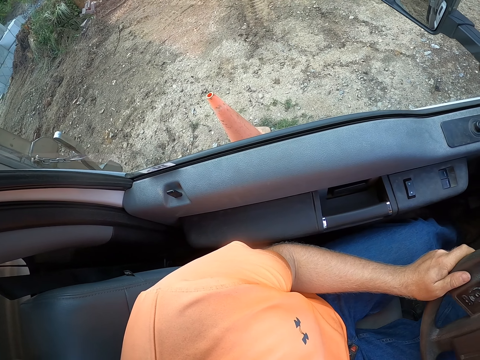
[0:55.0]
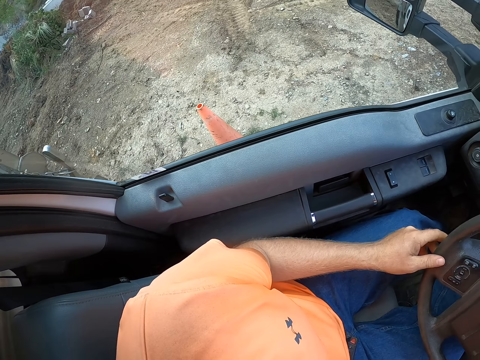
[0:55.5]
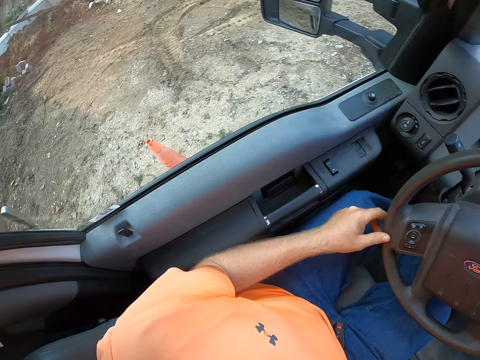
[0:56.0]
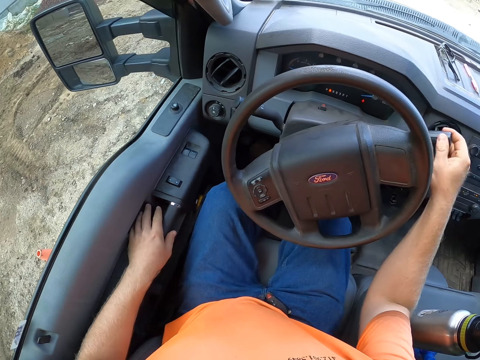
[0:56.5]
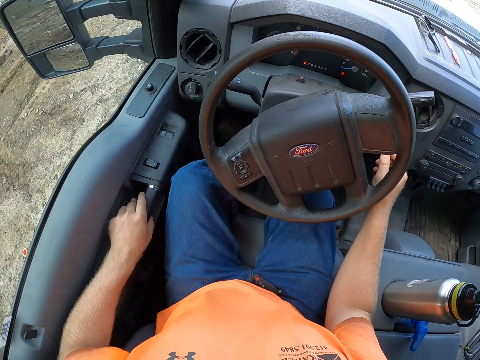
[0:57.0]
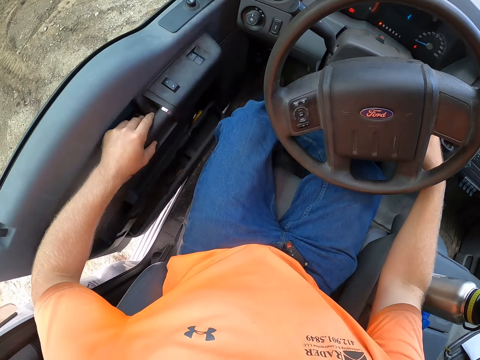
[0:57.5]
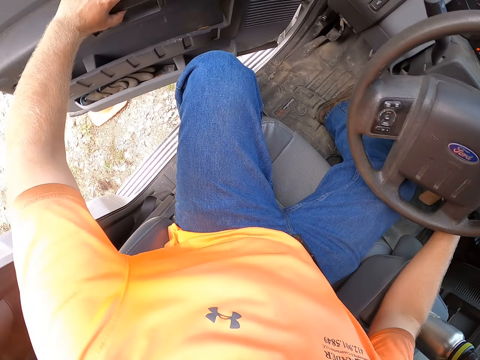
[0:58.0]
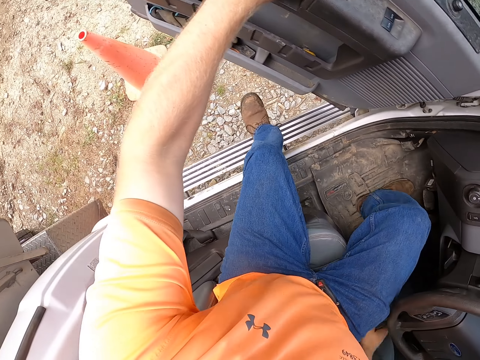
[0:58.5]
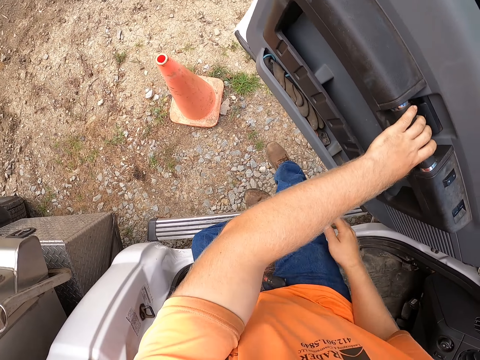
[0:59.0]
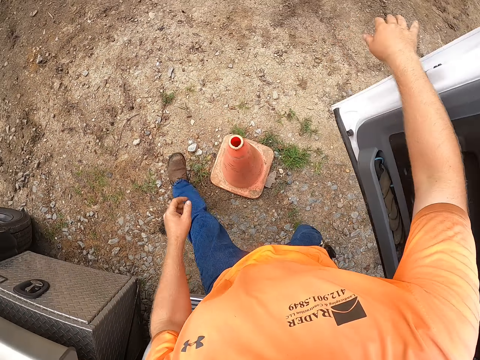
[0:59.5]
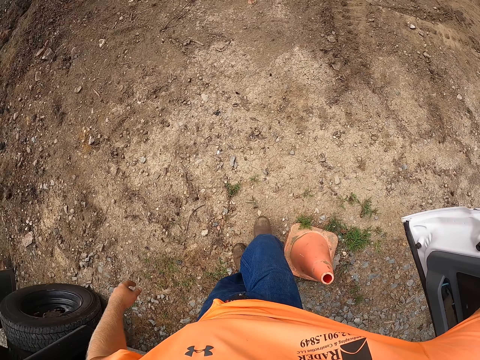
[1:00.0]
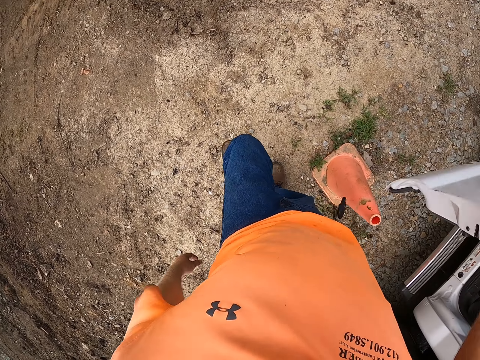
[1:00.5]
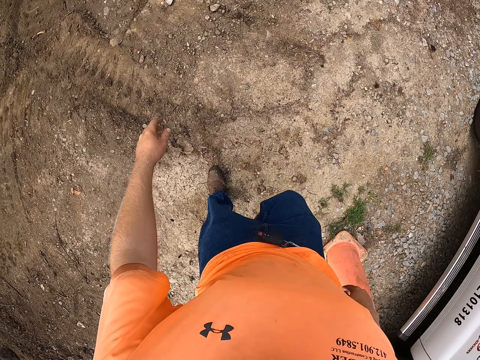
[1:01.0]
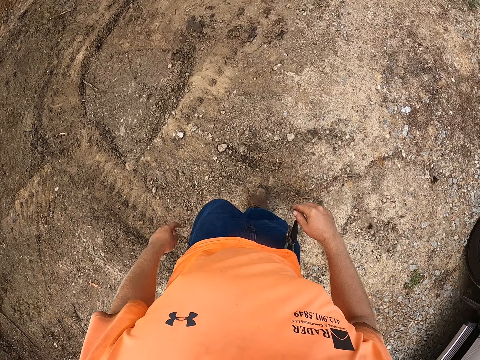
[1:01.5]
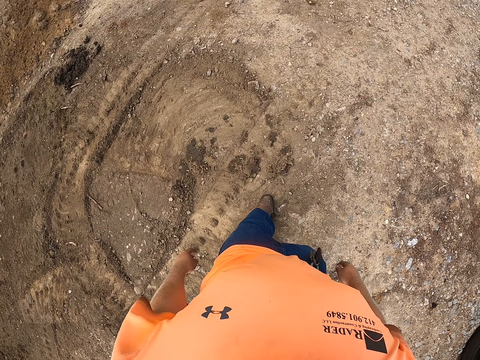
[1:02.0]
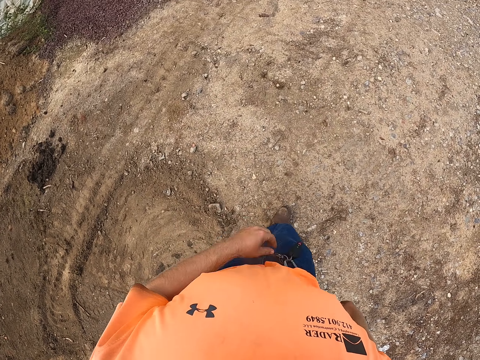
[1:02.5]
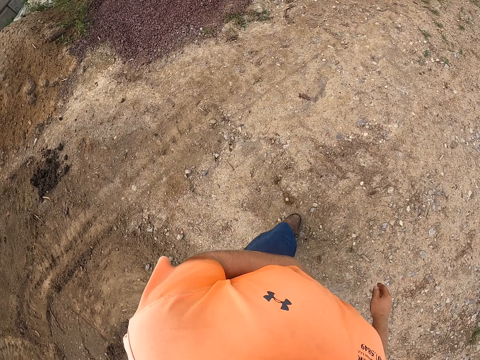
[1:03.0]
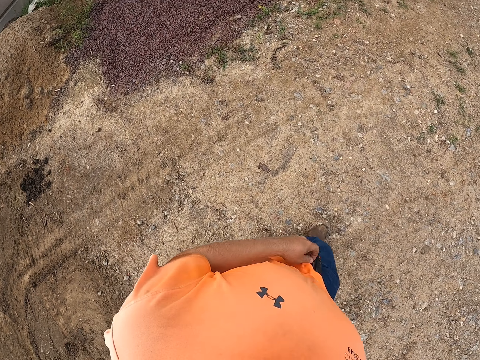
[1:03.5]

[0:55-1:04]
The camera wearer pushes the gear stick of the truck with his right hand. He opens the driver seat door of the truck with his left hand. He turns off the truck with his right hand. He steps out of the truck. He closes the driver seat door of the truck with his right hand. He walks outside towards a mulching tractor.

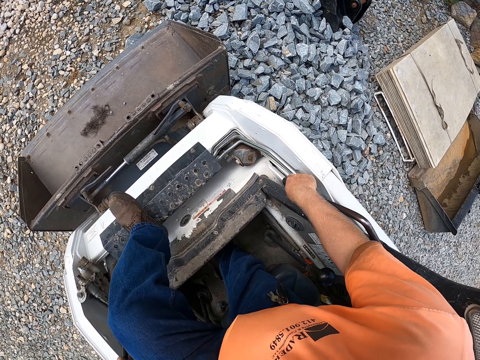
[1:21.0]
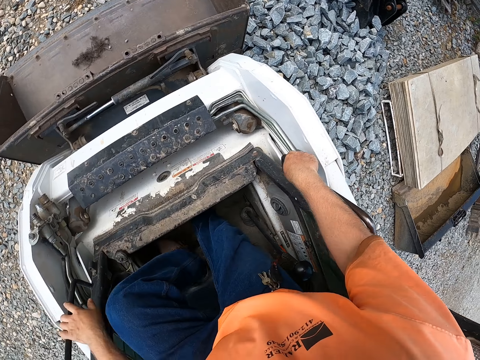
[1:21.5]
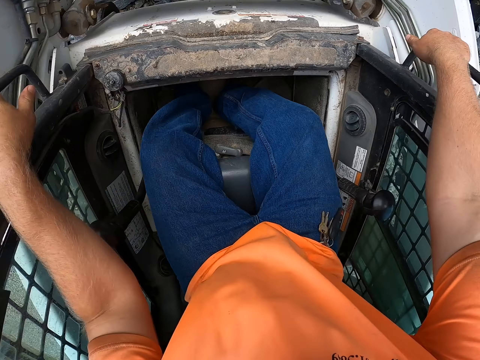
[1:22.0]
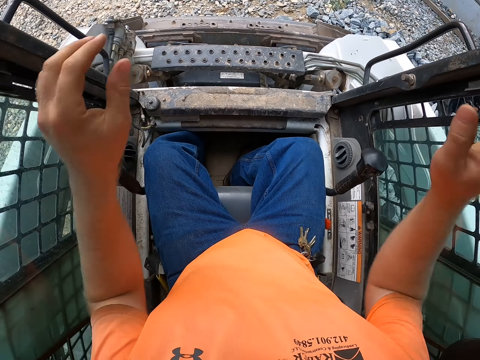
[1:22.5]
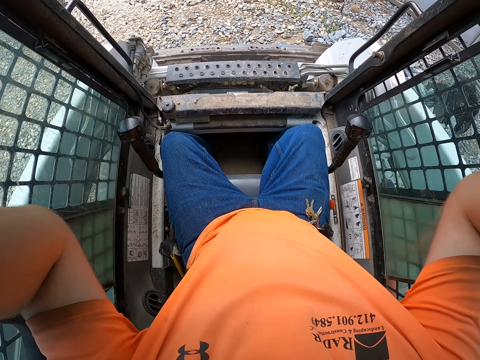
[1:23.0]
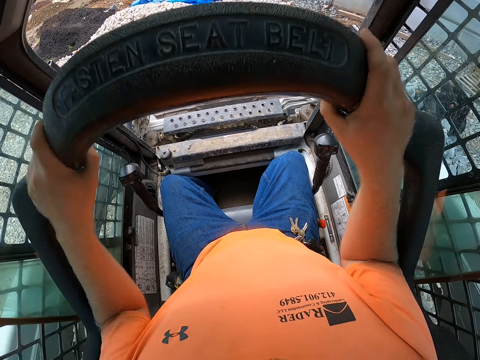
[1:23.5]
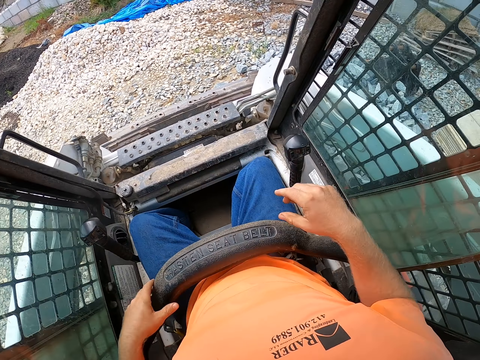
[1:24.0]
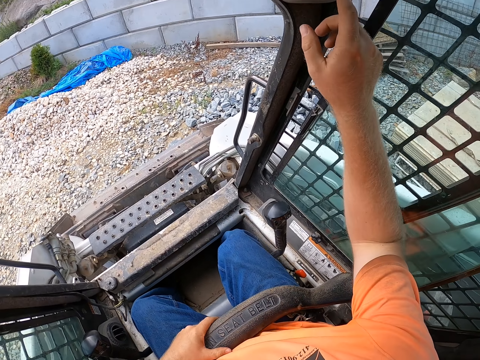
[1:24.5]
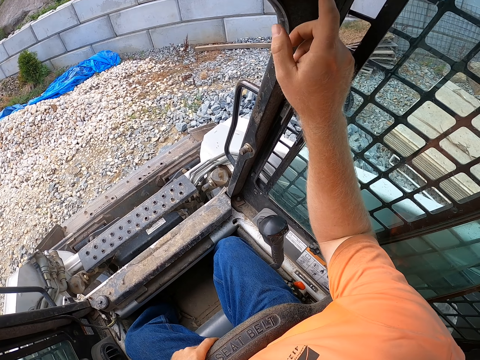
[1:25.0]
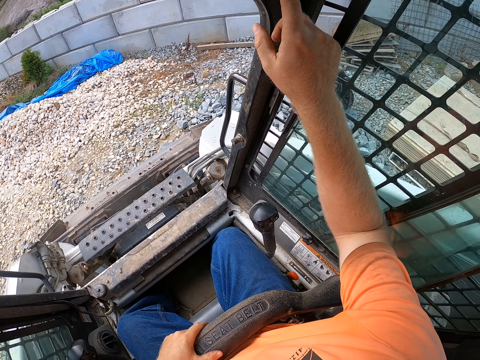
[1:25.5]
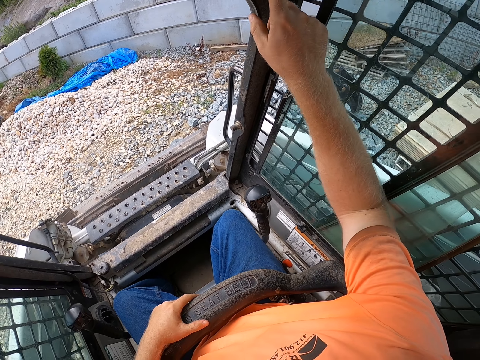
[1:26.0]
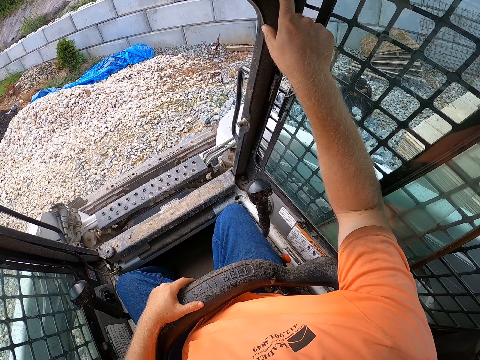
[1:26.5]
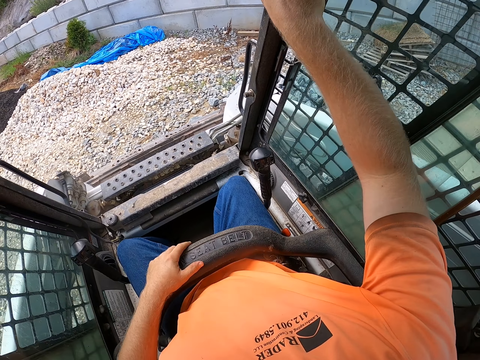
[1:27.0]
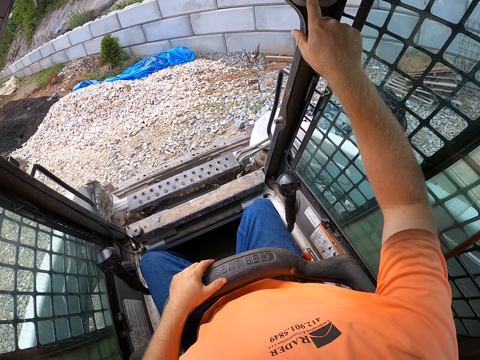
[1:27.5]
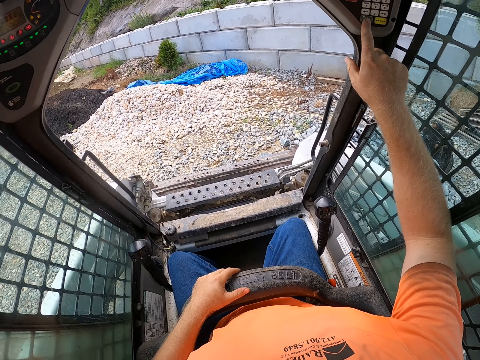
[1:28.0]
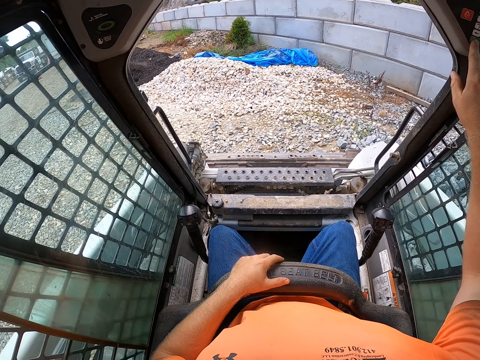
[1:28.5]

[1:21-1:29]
The camera wearer sits on the lorry. He adjusts the camera. He pulls down the seatbelt of the mulching tractor with his hands. He presses a button on the tractor with his right hand. He operates an excavator.

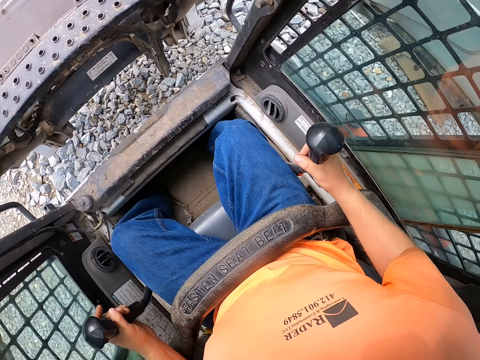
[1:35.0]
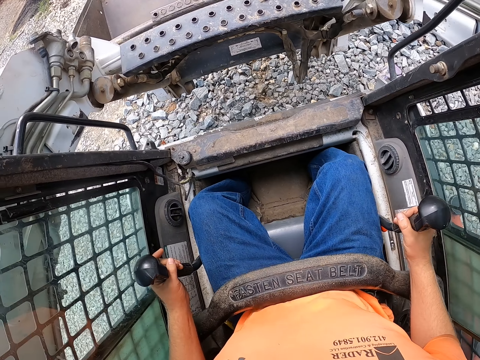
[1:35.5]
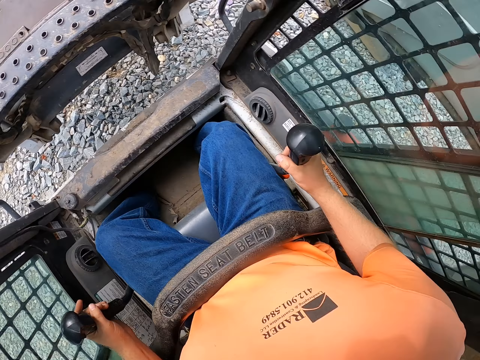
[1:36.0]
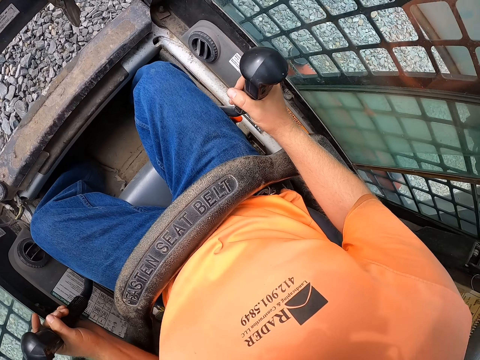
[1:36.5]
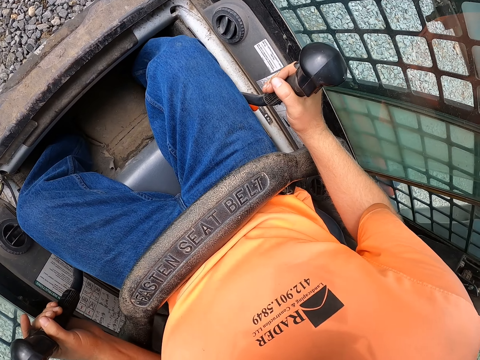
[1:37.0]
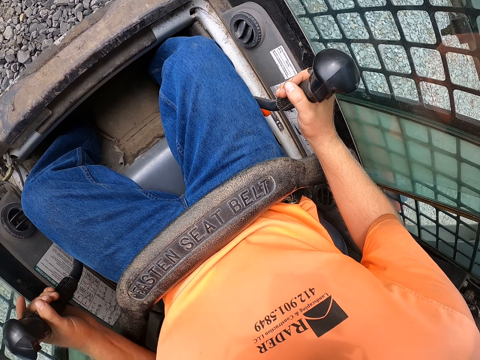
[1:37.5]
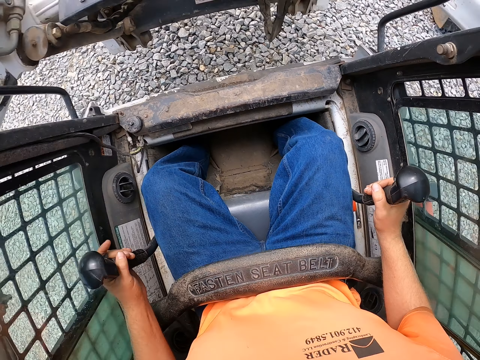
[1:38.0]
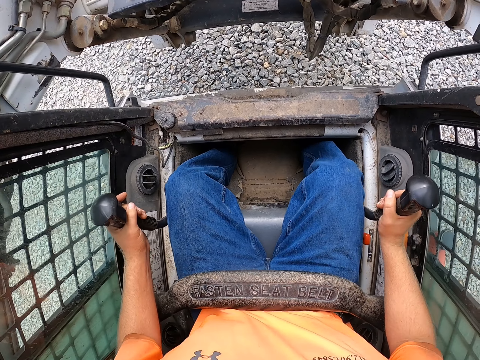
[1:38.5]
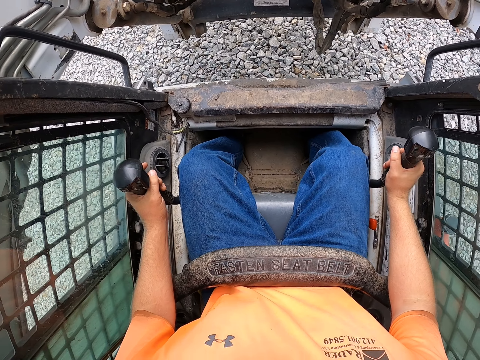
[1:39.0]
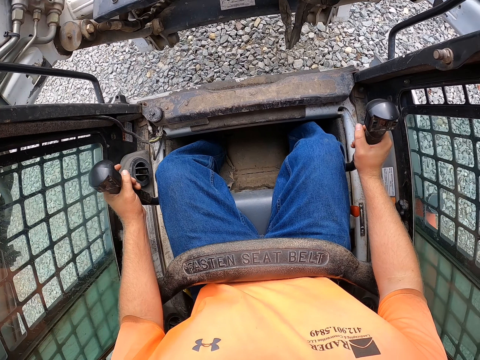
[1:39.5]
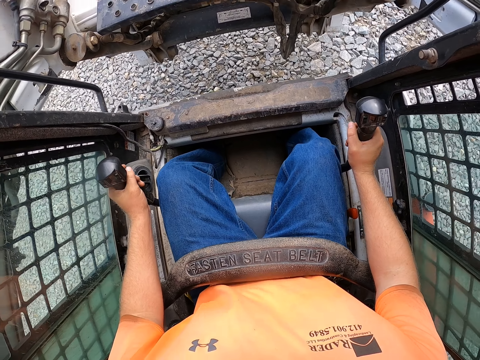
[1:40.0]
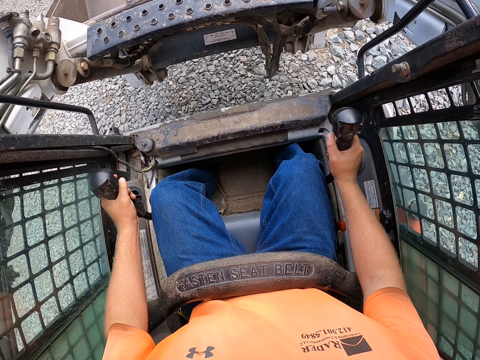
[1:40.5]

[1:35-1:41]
The camera wearer drives the excavator.

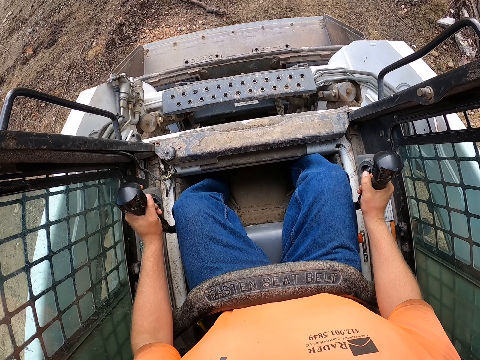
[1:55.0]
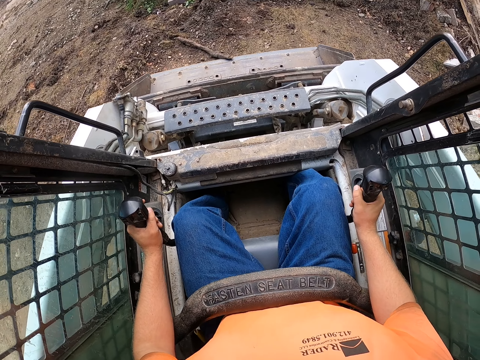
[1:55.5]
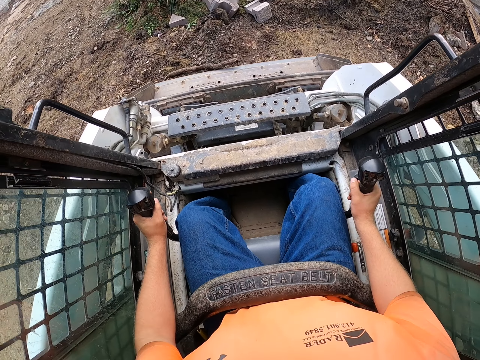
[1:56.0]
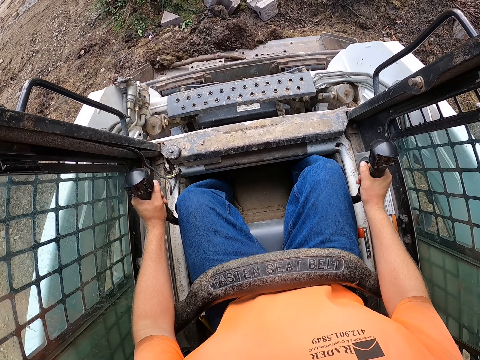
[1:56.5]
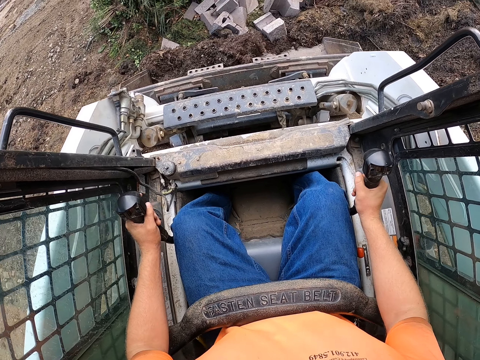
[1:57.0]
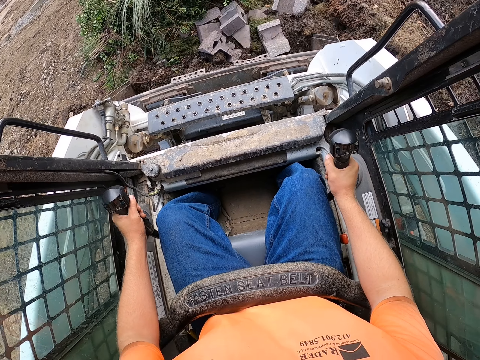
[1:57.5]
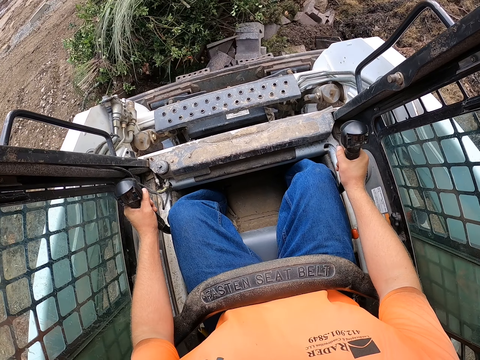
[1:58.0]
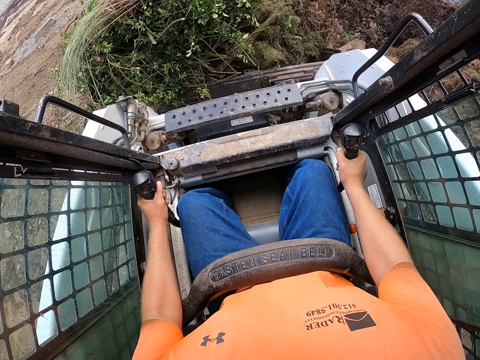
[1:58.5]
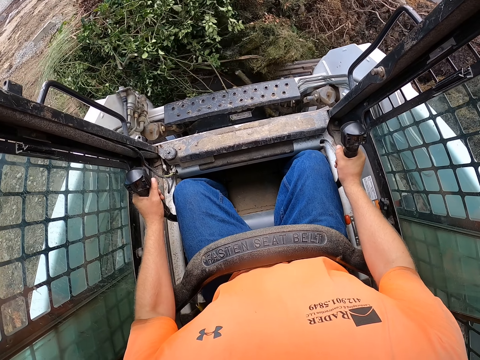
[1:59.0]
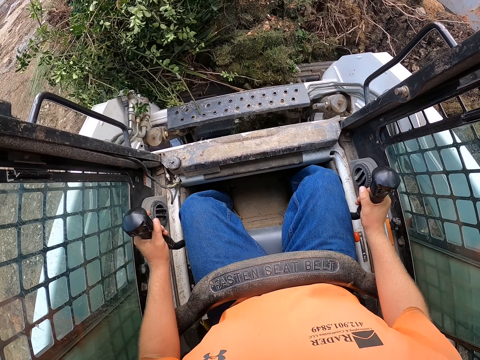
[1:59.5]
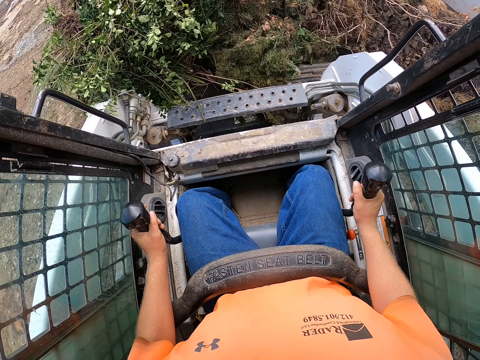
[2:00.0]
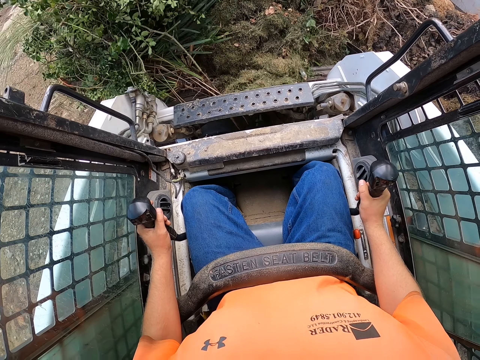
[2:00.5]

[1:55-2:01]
The camera wearer scoops mulch on the ground with the scooper of the tractor.
